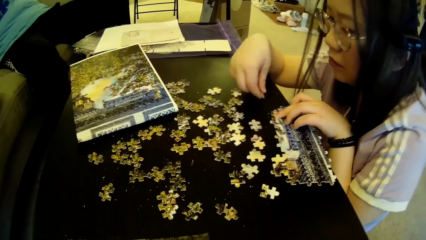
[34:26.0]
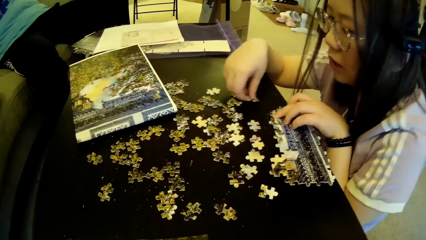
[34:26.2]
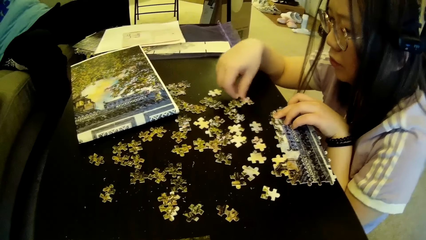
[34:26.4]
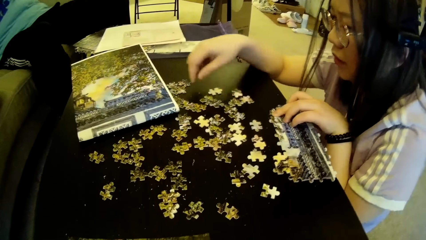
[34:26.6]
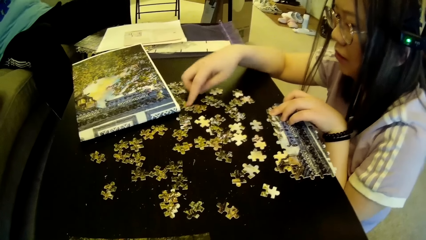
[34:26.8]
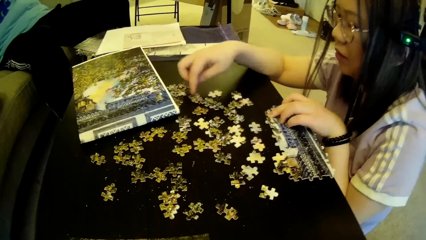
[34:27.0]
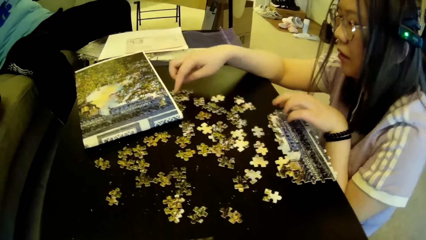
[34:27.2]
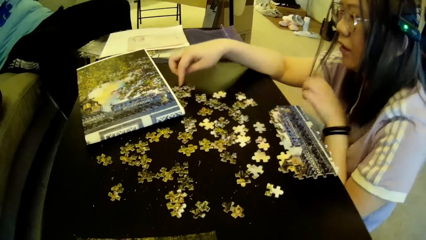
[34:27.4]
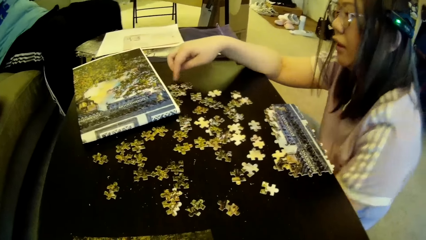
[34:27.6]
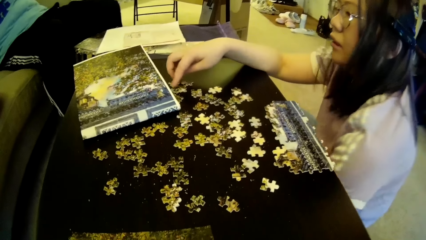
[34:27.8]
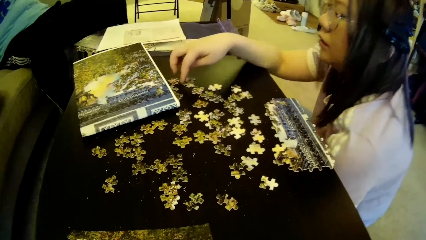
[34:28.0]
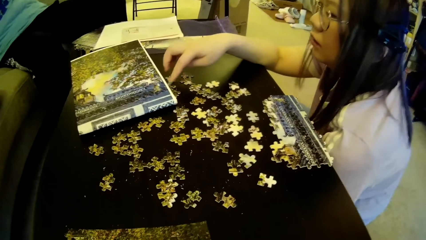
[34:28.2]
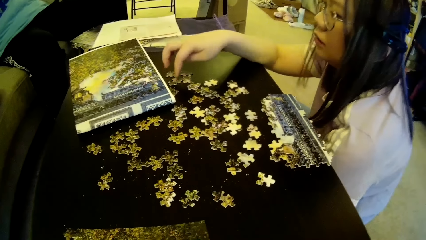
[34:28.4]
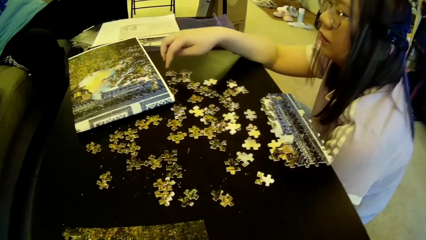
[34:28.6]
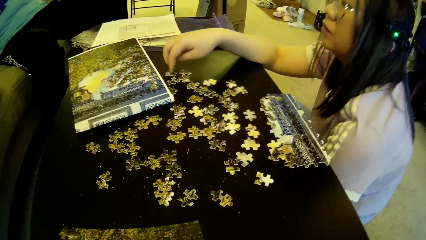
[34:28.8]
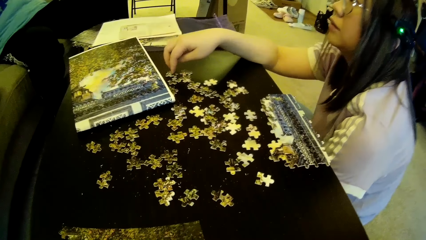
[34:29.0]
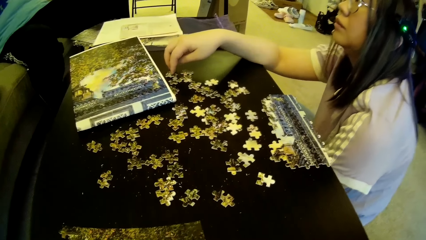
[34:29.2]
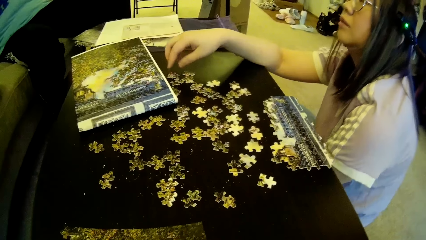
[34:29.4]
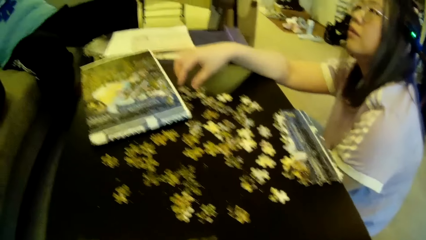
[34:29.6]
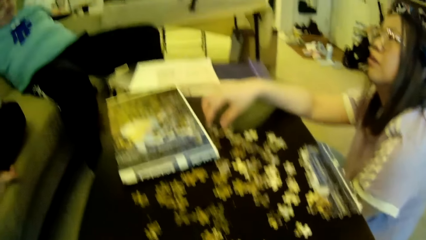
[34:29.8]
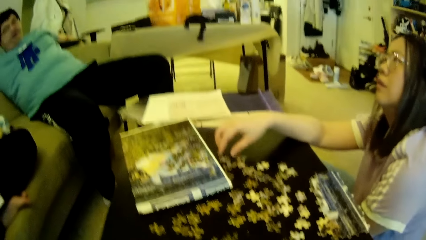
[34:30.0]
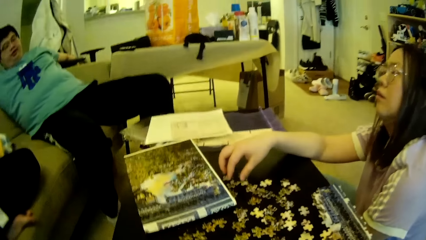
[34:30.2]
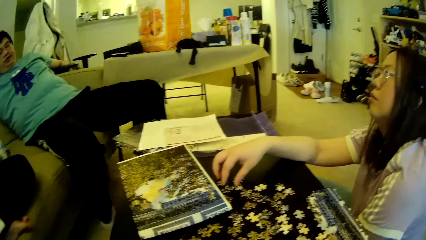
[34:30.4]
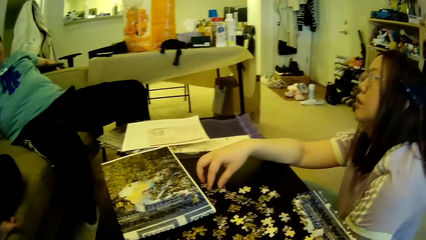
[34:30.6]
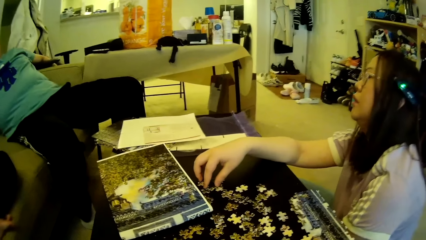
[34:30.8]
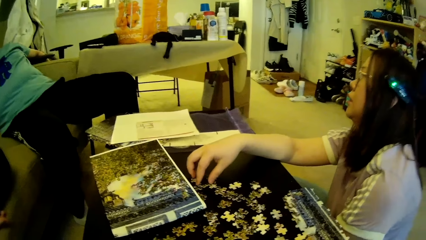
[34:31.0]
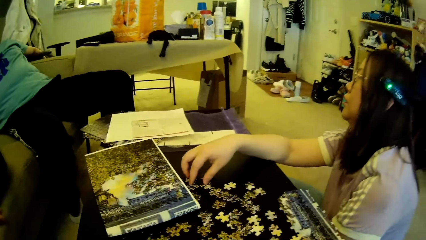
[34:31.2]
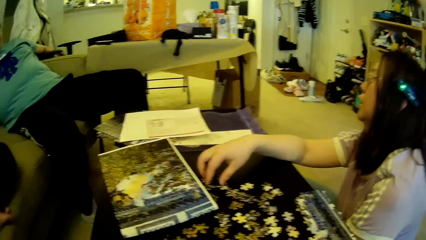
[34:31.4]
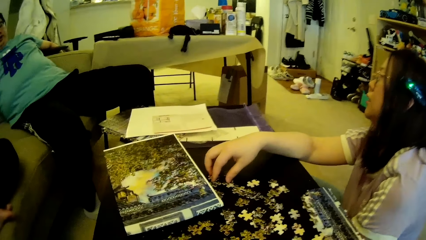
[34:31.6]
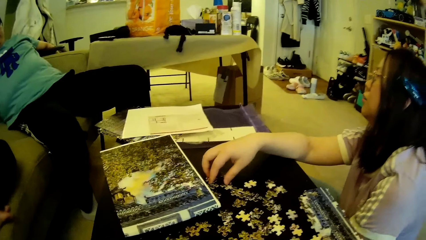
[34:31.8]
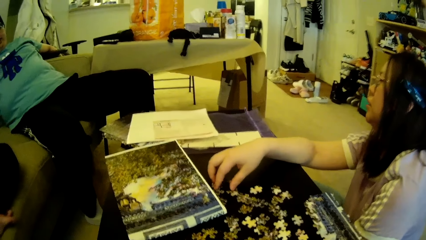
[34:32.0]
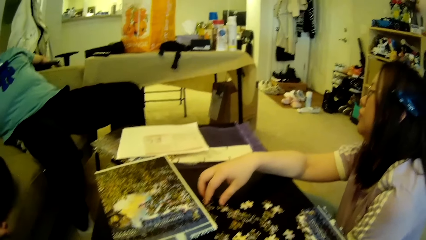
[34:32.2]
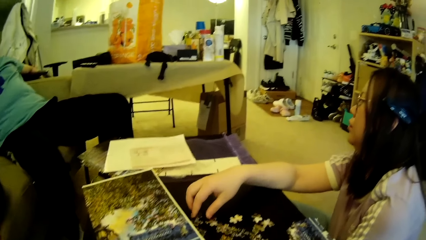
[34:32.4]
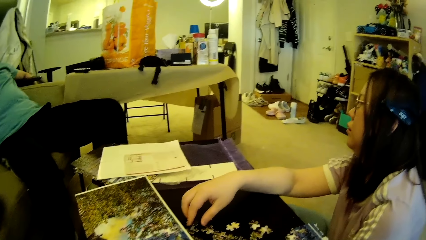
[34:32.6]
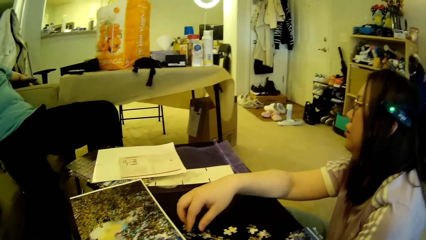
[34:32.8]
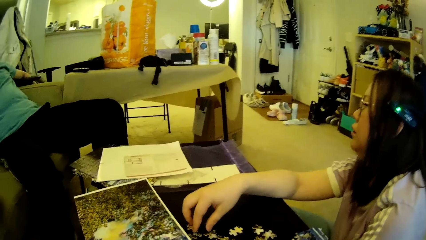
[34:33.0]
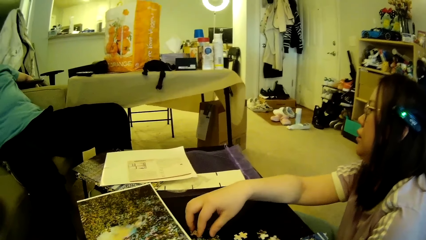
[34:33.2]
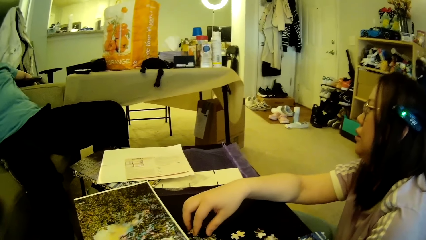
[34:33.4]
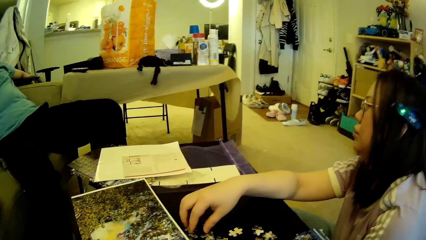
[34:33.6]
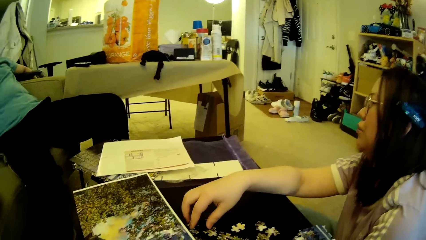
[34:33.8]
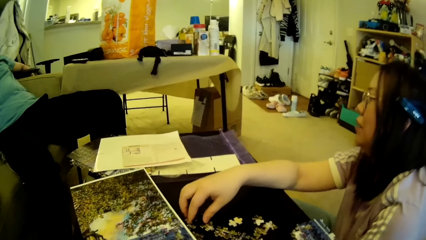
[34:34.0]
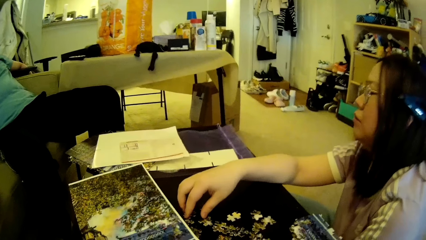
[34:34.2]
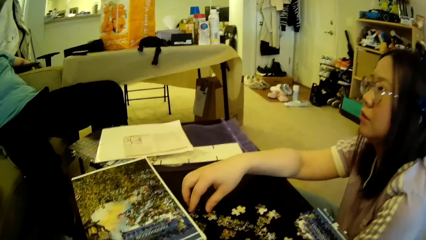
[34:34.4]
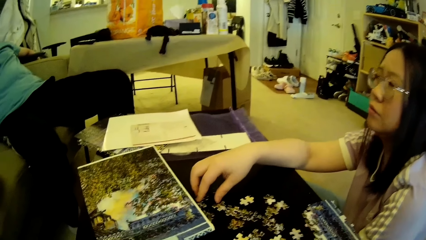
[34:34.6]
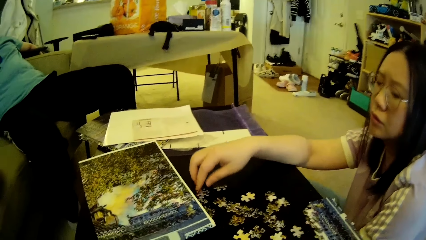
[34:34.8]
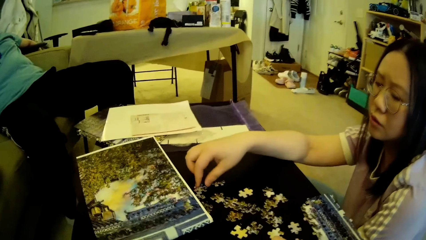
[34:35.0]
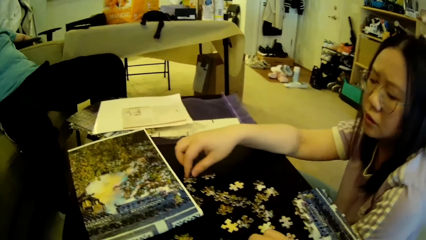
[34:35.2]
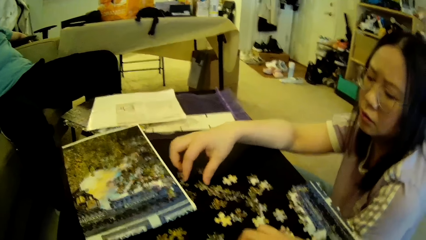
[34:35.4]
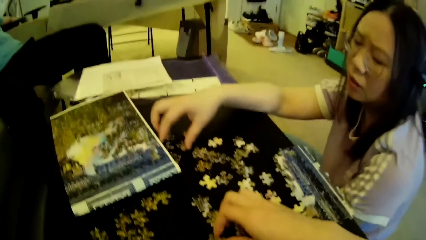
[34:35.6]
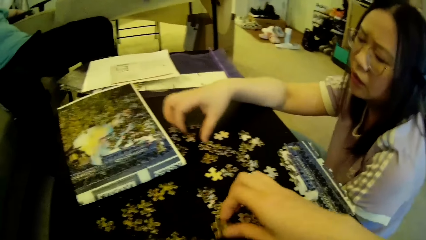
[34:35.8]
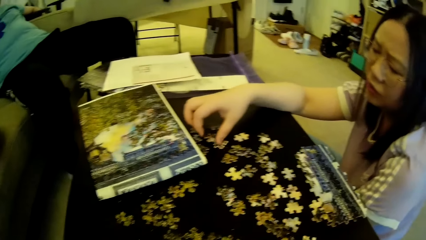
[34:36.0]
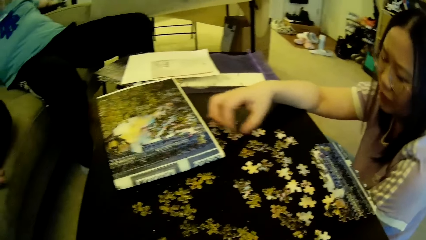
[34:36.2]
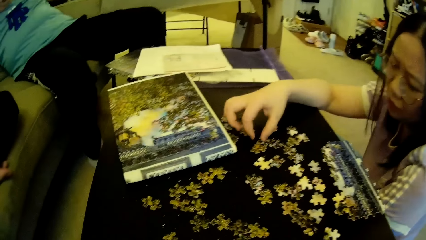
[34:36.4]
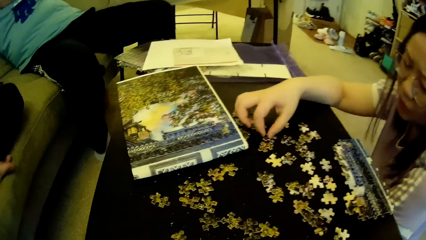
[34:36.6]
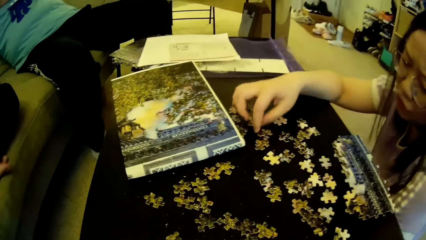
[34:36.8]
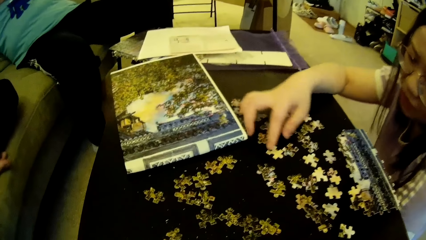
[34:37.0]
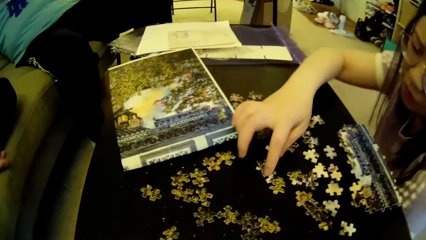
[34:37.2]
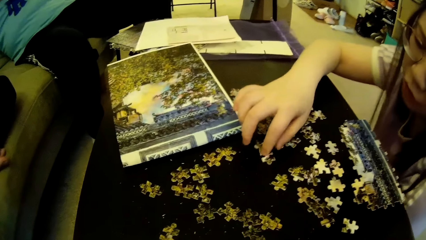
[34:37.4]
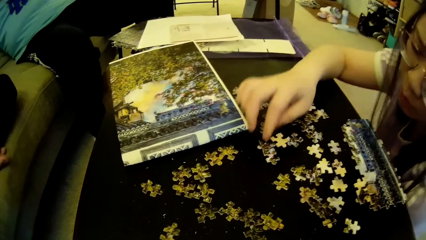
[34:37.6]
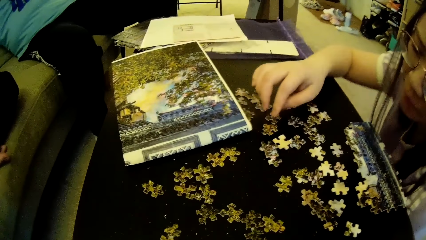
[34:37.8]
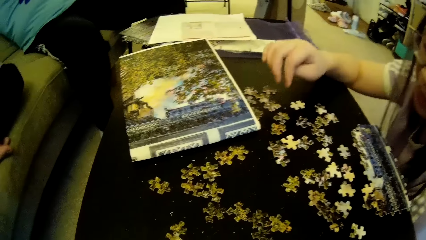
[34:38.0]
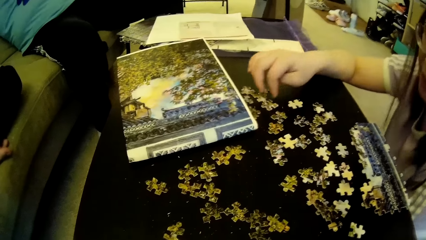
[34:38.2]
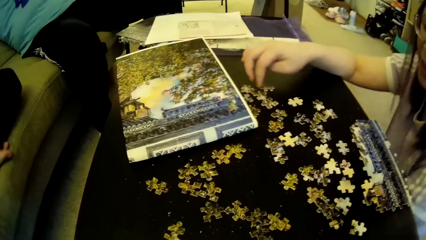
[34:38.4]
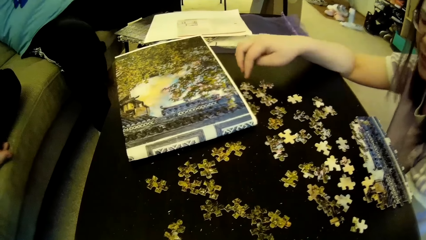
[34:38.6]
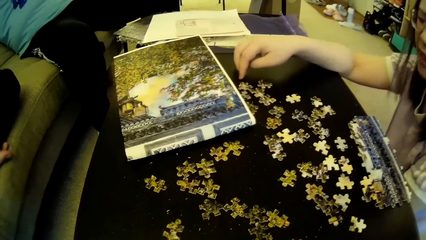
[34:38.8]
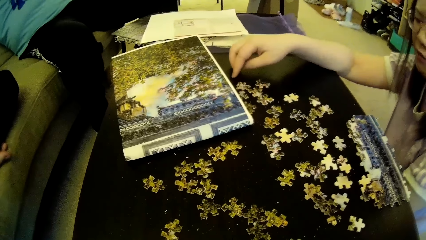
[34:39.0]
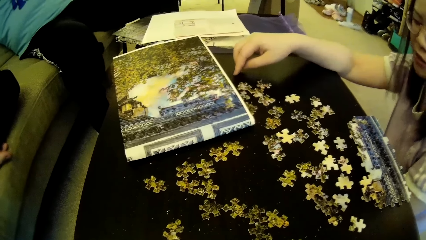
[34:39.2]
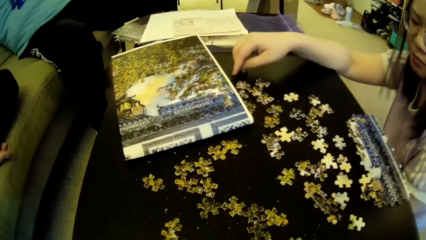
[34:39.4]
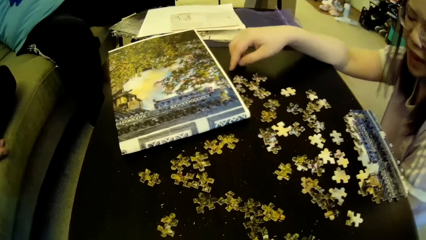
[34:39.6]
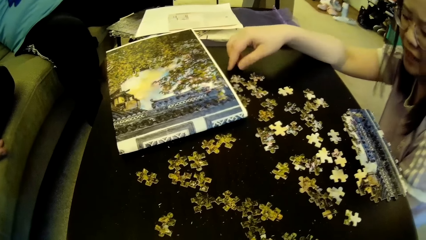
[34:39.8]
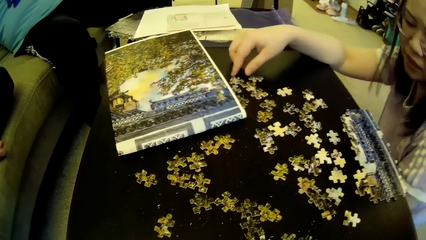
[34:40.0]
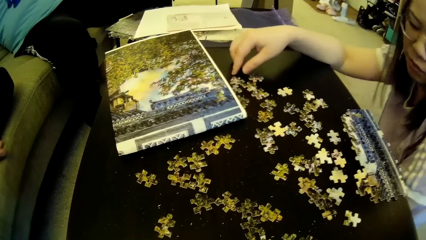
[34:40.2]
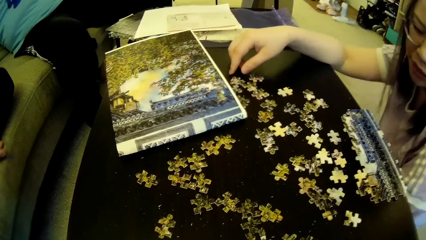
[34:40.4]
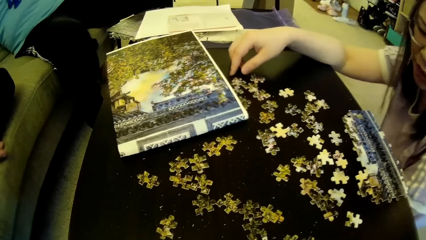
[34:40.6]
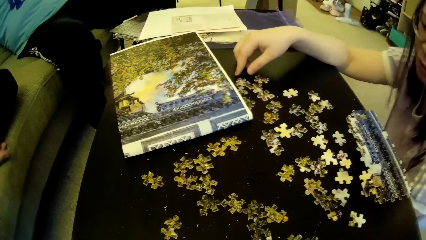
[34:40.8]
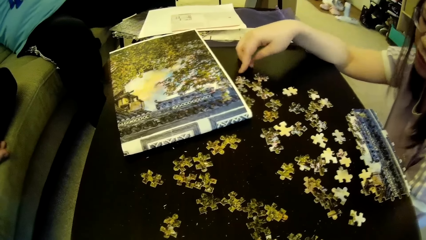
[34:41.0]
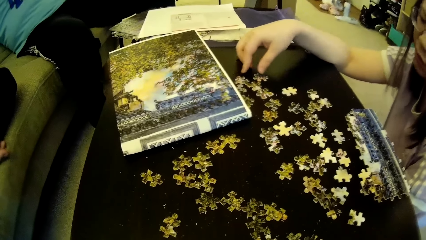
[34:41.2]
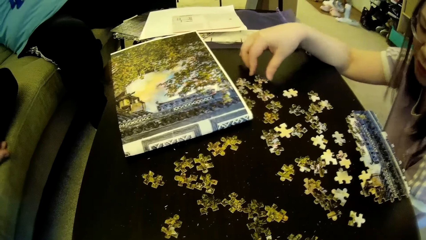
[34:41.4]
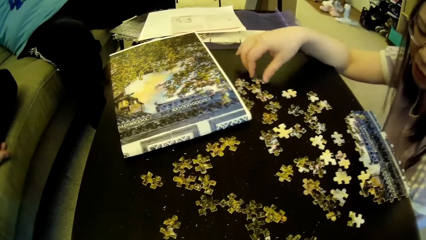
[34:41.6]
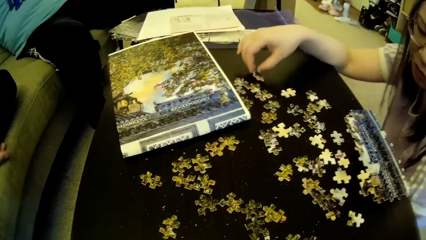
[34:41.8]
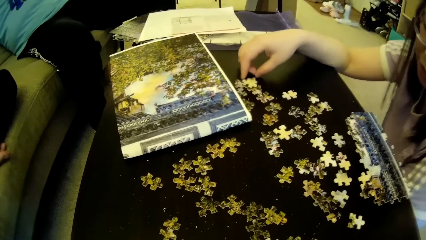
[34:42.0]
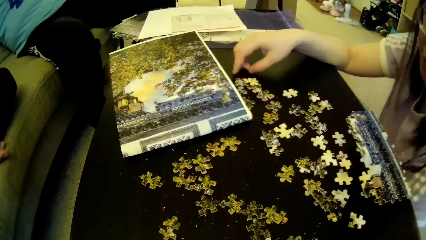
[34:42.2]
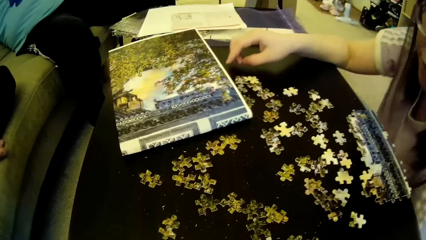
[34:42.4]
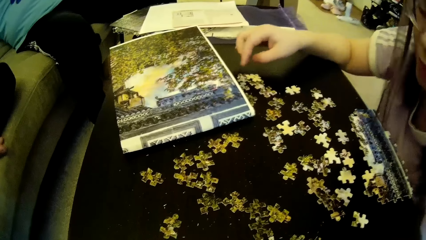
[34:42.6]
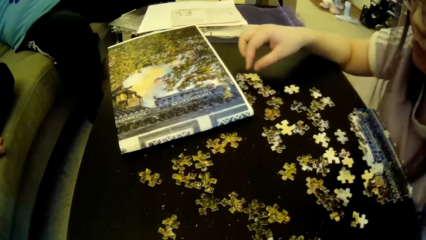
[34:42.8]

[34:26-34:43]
A lady moves the model pieces. The lady drops the puzzle piece on the table and adjusts the puzzle pieces on the table. The camera wearer looks around. They move the hand. The lady moves the model pieces. The lady looks at the model pieces.
